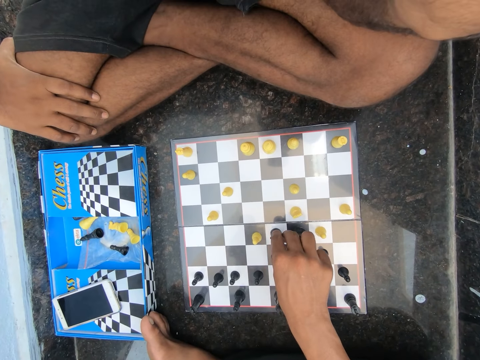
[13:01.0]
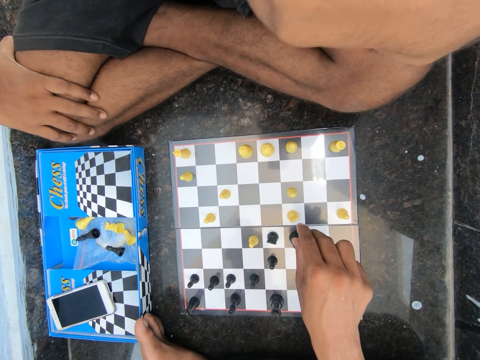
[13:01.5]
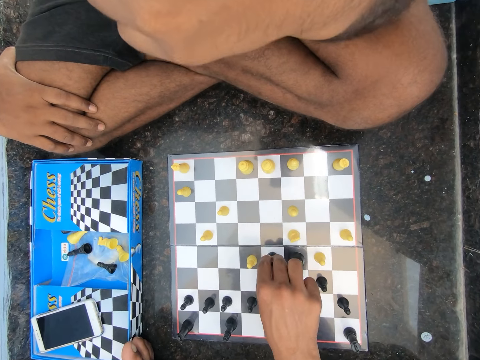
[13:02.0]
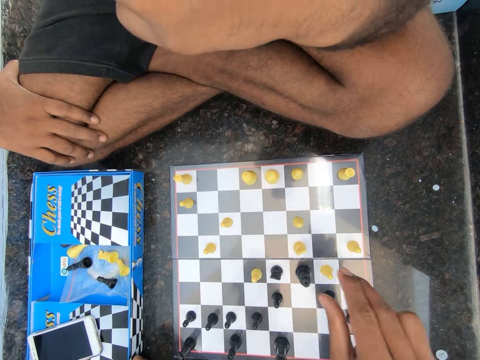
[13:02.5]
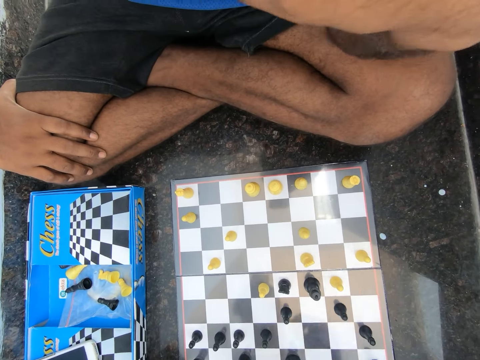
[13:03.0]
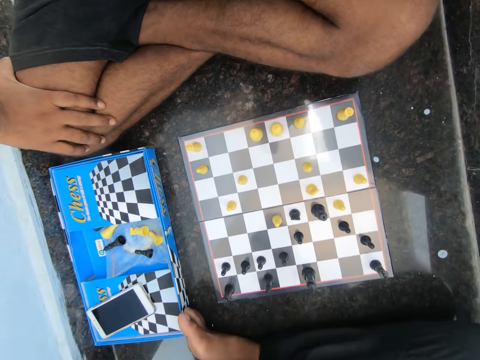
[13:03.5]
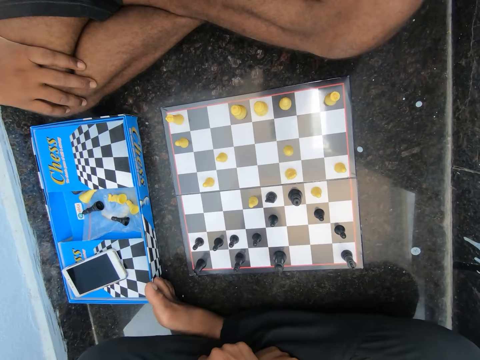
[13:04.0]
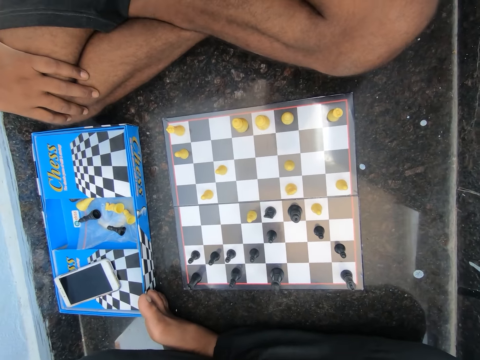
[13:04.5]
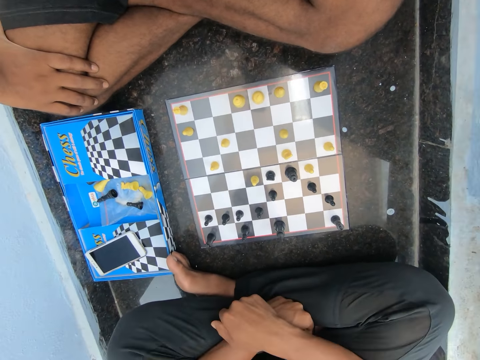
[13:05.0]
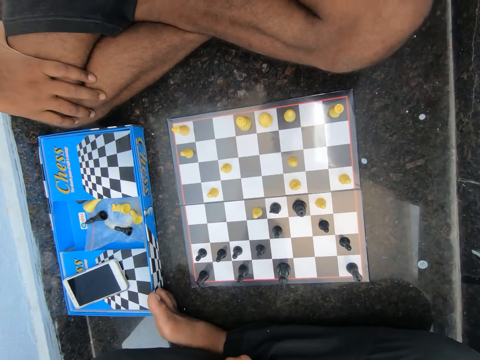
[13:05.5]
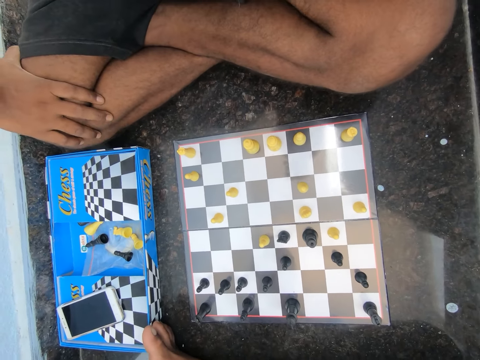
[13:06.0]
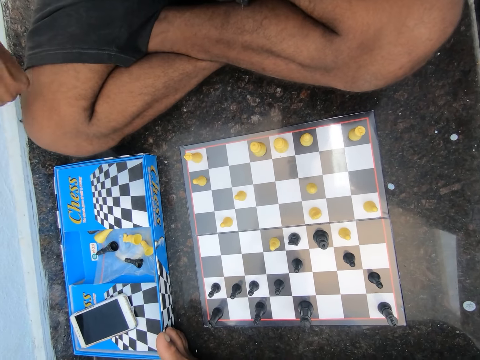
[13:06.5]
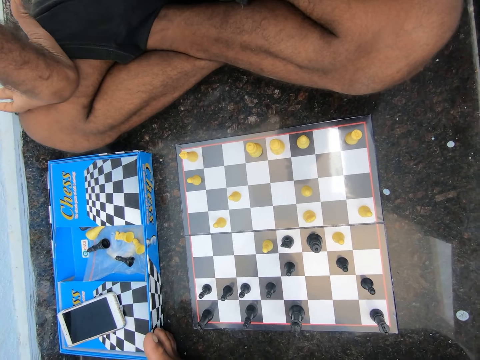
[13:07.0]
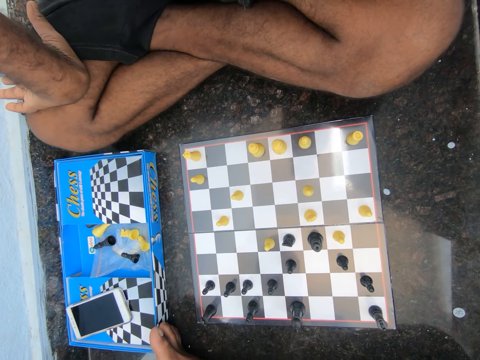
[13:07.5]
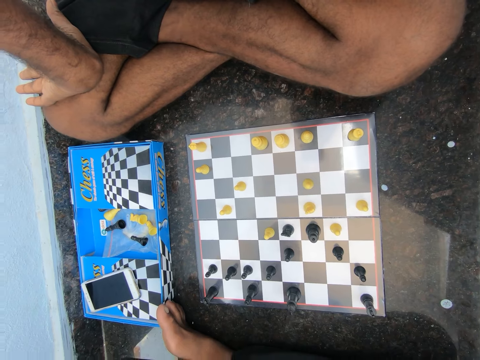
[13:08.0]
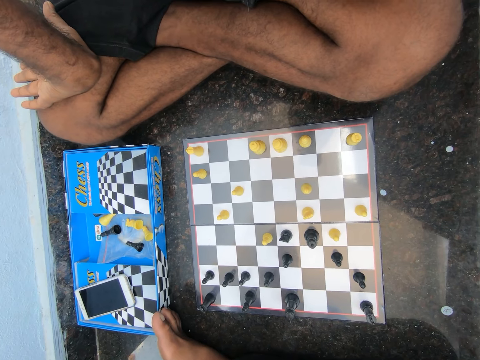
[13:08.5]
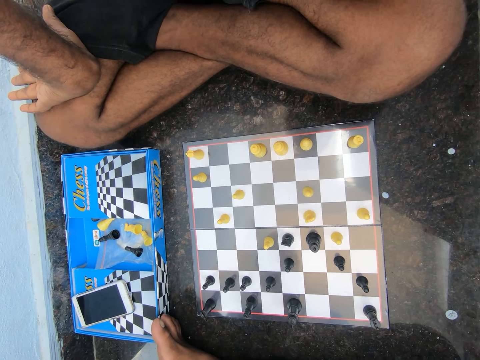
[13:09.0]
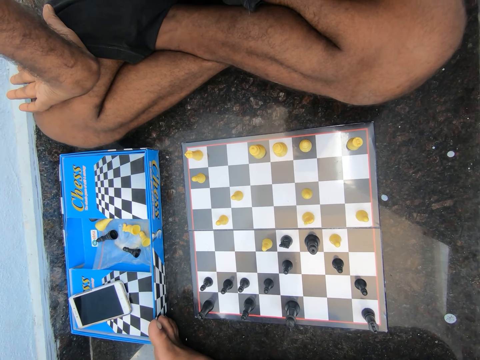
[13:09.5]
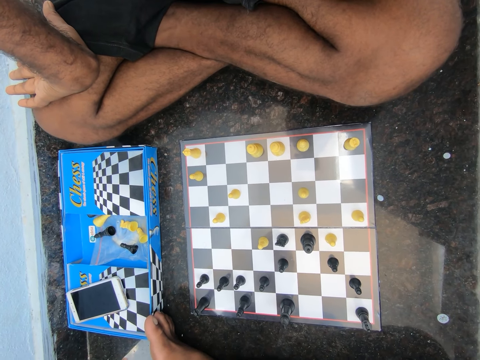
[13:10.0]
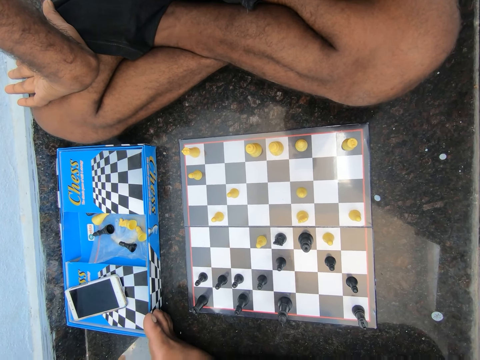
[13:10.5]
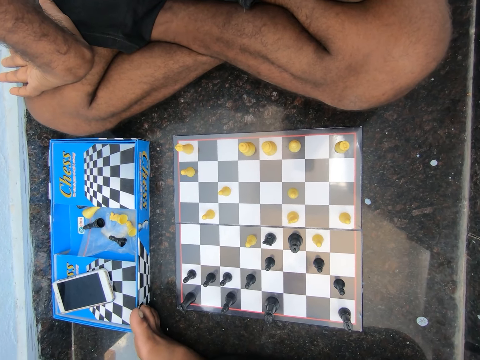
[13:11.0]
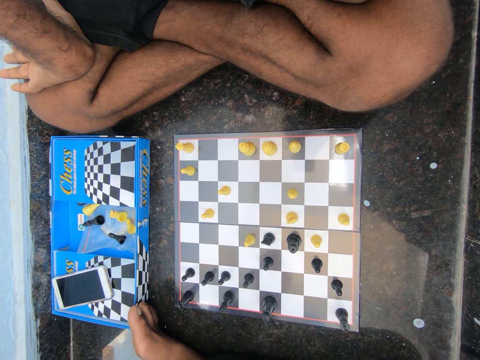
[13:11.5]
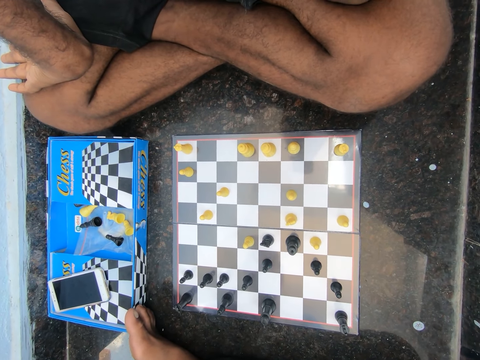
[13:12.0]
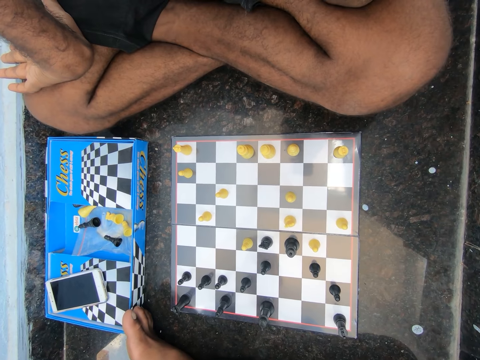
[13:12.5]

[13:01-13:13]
The camera wearer looks at the chessboard. The man adjusts his right hand.

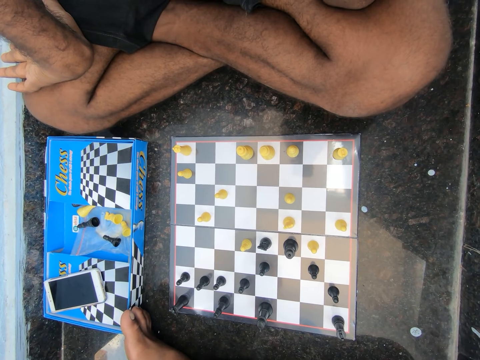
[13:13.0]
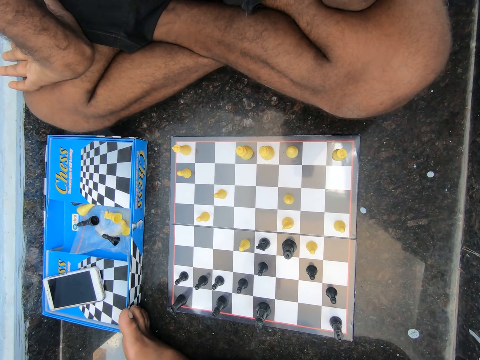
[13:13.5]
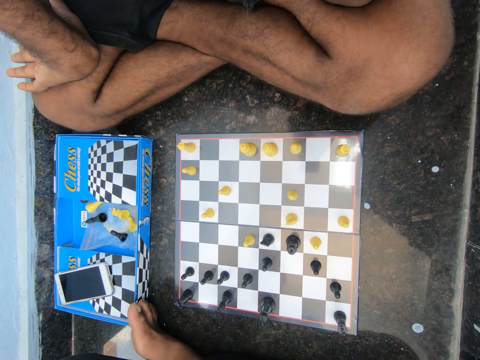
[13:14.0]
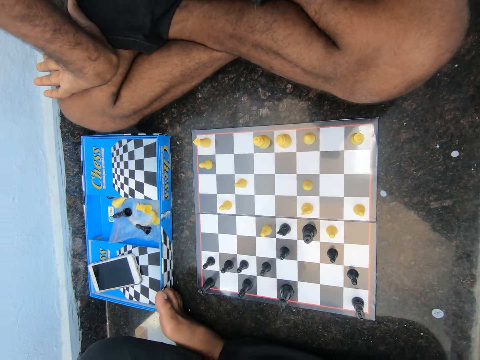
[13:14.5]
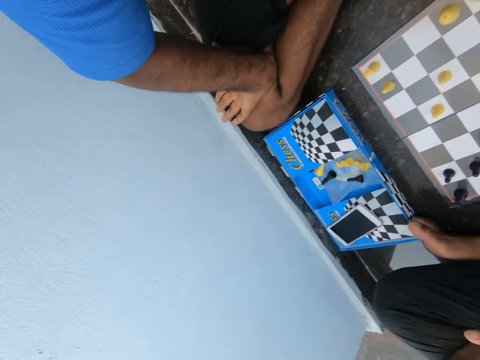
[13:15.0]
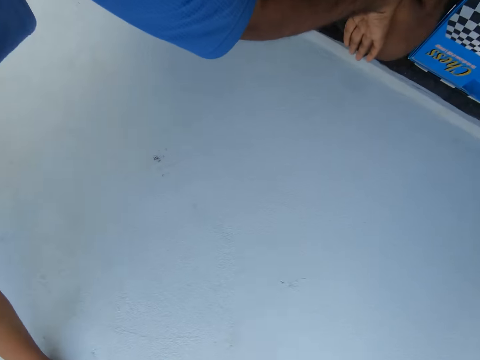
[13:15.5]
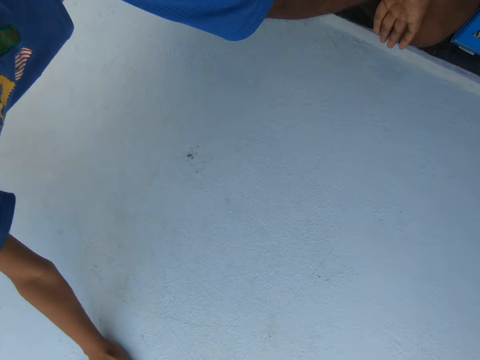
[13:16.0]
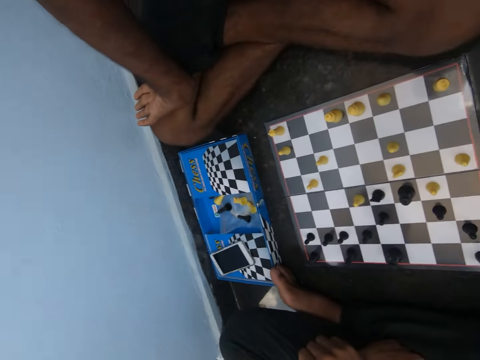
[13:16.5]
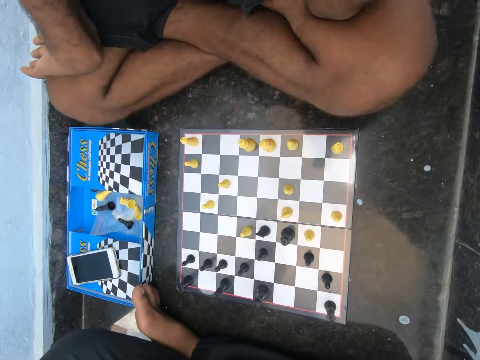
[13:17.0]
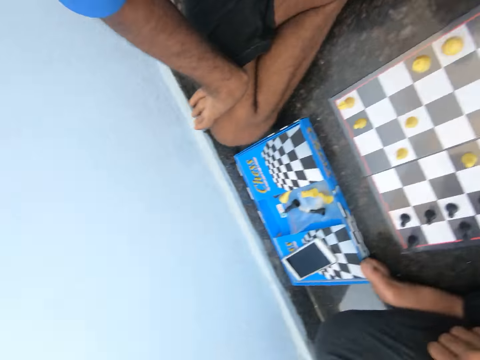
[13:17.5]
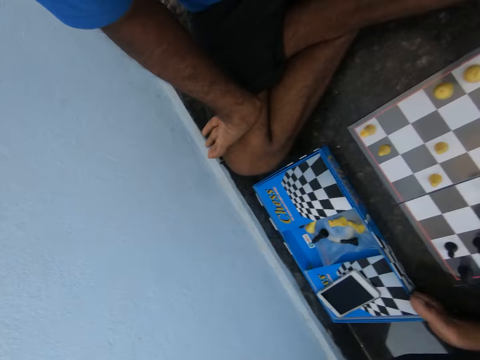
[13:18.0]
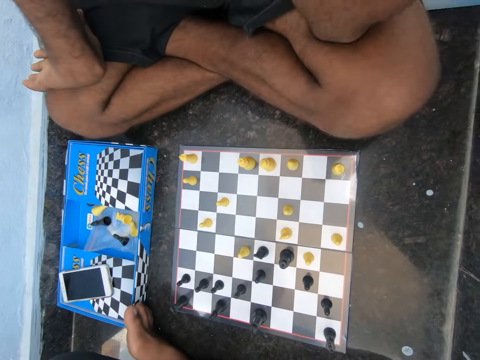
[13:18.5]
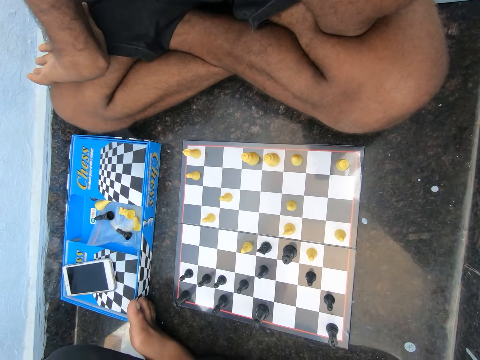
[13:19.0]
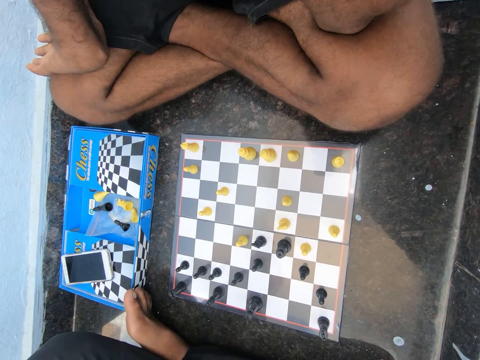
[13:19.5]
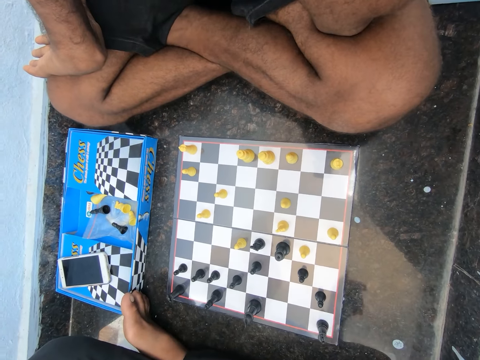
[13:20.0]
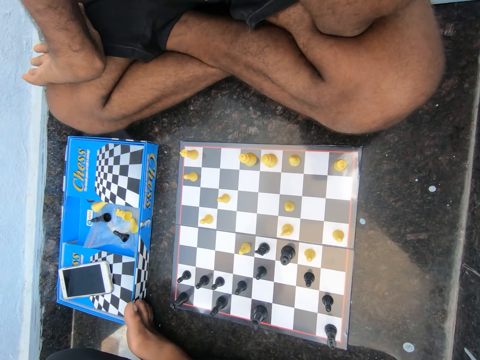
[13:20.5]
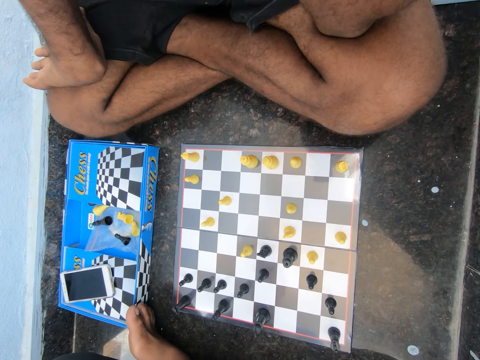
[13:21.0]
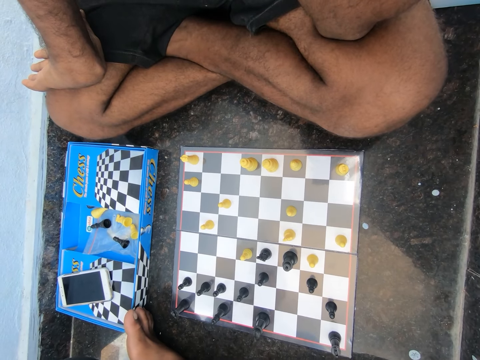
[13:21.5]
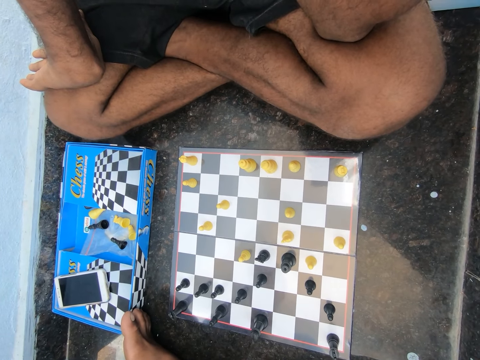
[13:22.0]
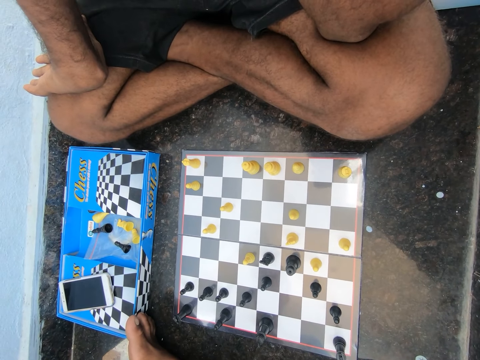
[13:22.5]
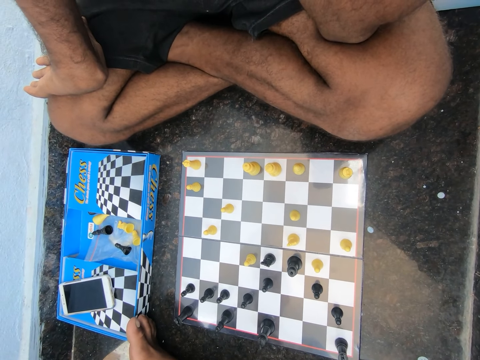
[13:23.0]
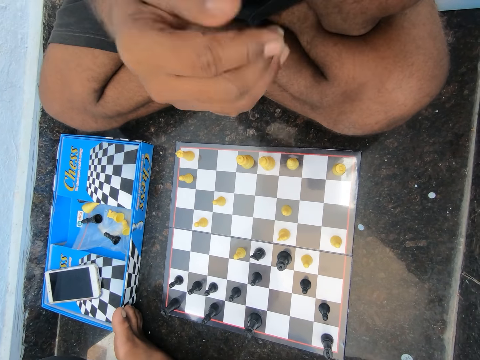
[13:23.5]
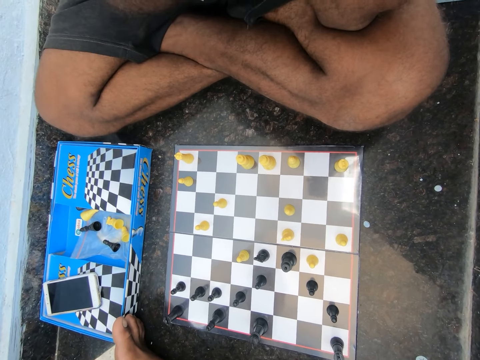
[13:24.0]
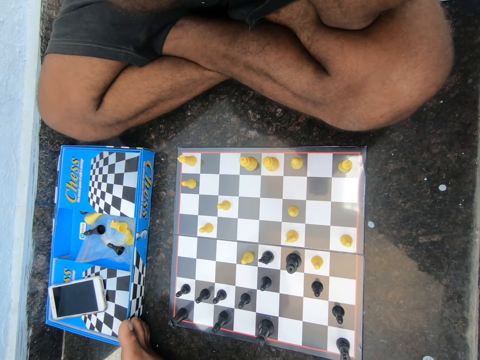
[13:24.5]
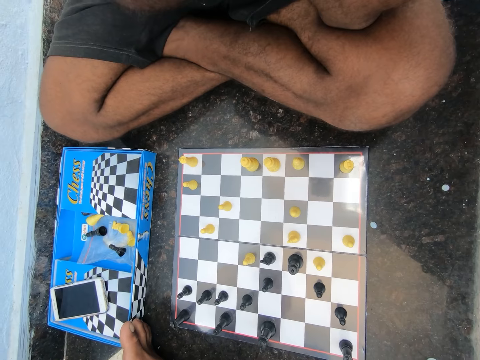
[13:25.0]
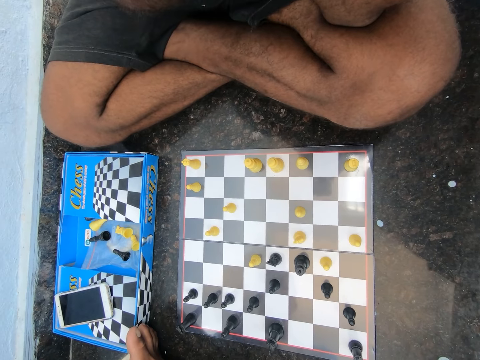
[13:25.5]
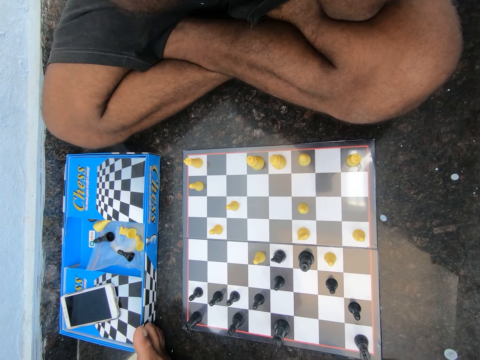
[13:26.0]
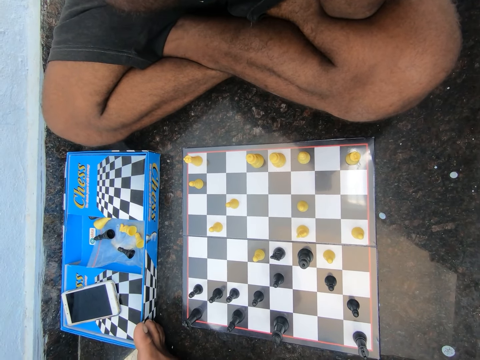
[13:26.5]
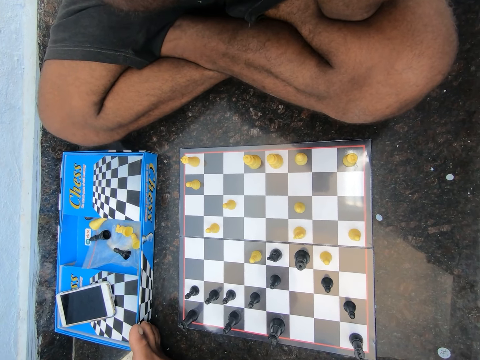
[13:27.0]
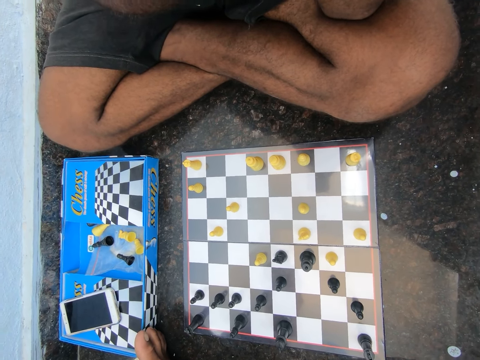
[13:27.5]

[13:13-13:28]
The man converses with a child. The camera wearer looks at the child. They discuss with a boy in the room. They look at the chessboard. The man touches his face.
